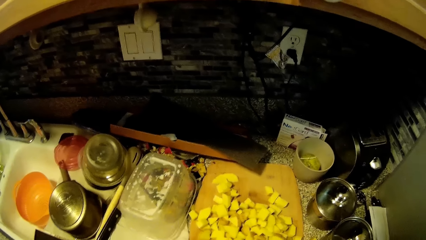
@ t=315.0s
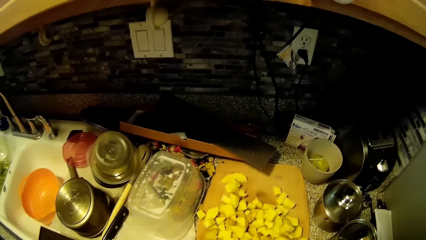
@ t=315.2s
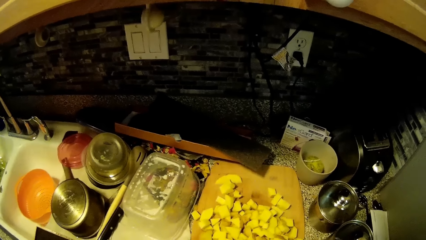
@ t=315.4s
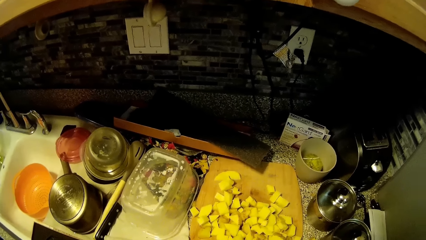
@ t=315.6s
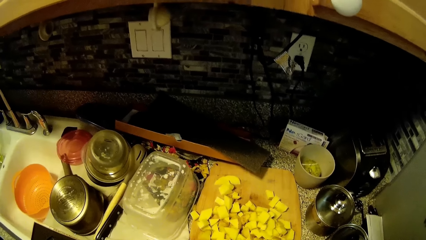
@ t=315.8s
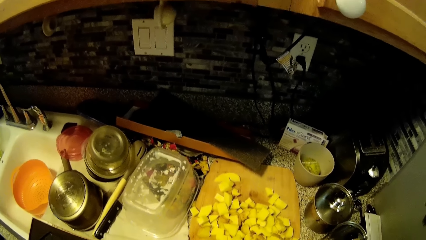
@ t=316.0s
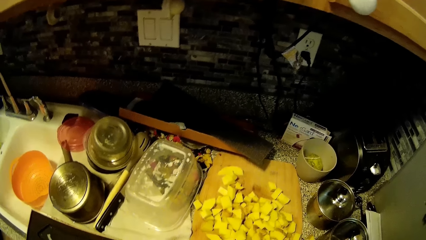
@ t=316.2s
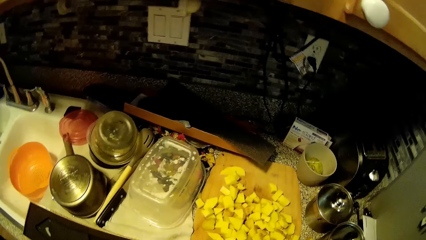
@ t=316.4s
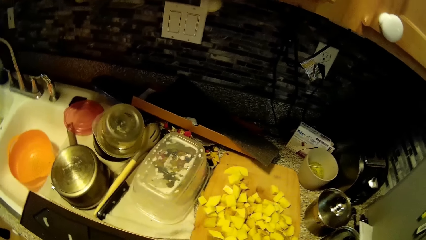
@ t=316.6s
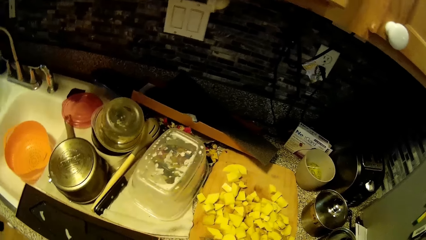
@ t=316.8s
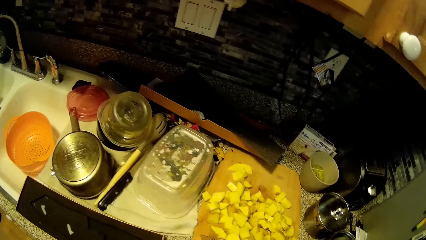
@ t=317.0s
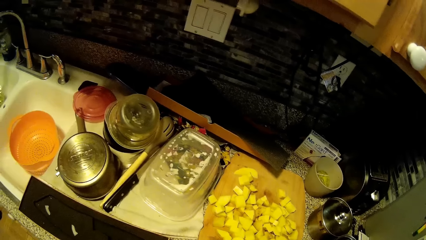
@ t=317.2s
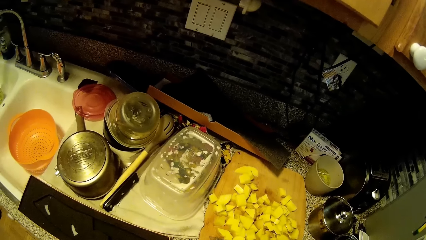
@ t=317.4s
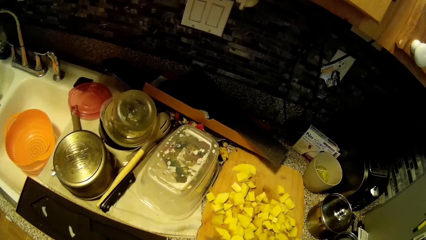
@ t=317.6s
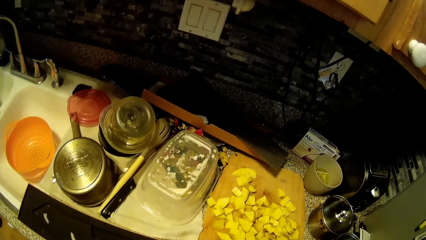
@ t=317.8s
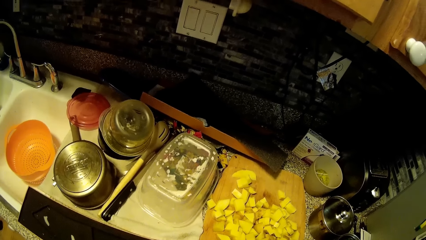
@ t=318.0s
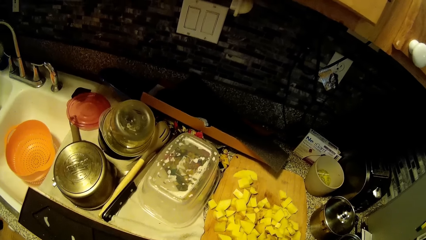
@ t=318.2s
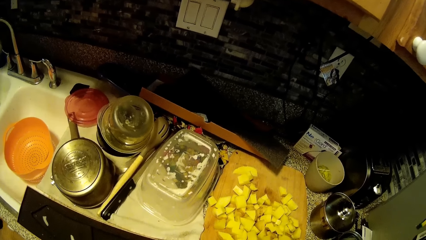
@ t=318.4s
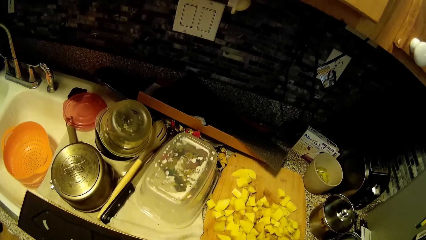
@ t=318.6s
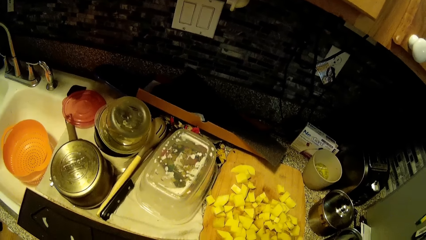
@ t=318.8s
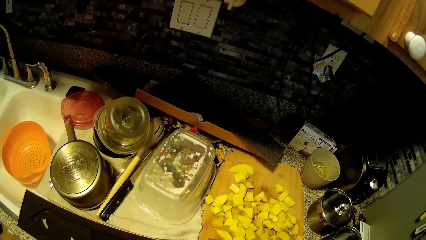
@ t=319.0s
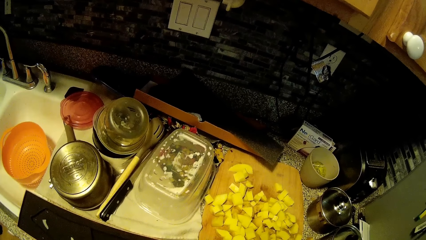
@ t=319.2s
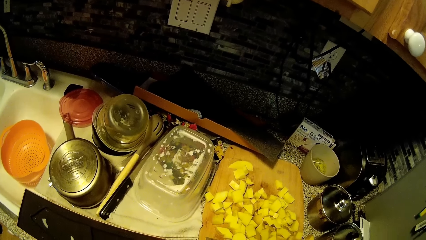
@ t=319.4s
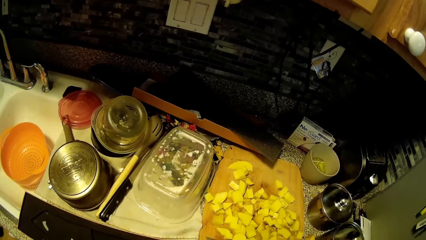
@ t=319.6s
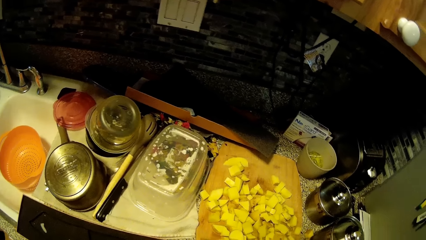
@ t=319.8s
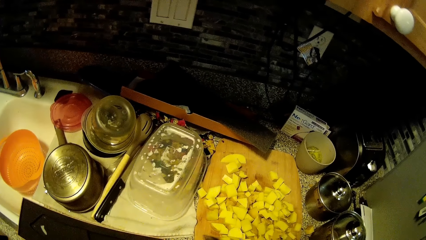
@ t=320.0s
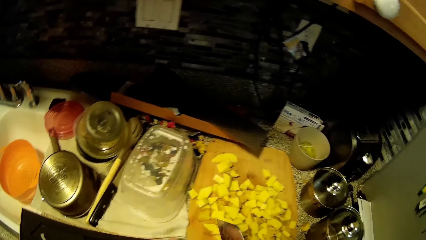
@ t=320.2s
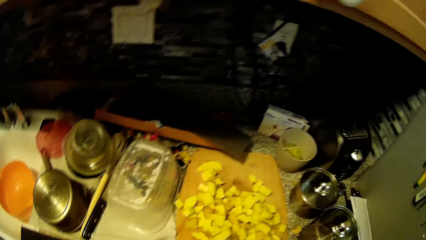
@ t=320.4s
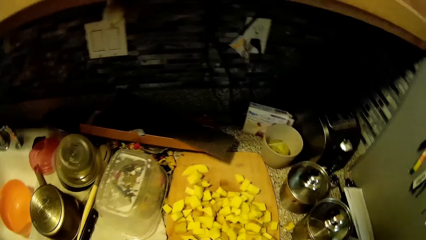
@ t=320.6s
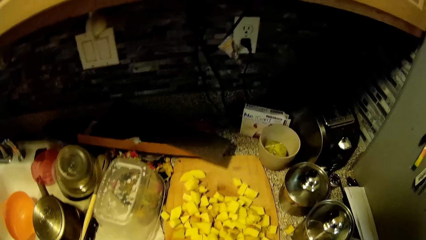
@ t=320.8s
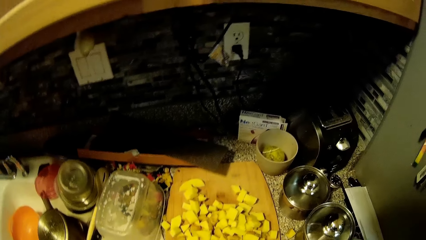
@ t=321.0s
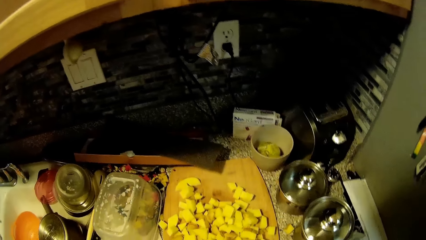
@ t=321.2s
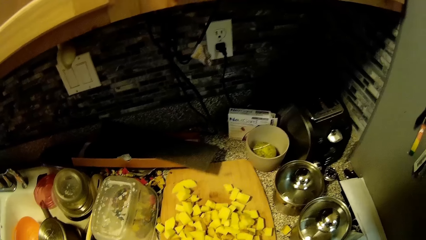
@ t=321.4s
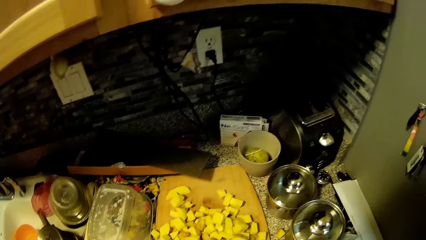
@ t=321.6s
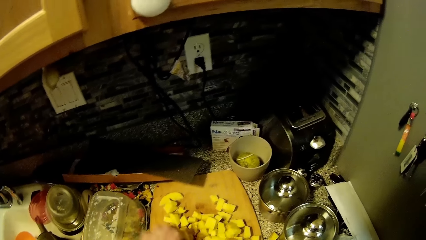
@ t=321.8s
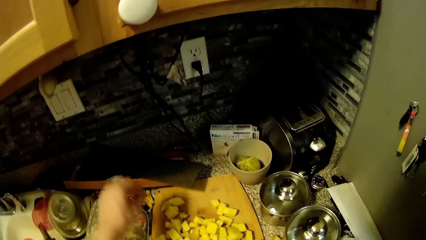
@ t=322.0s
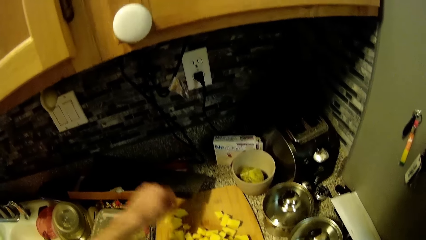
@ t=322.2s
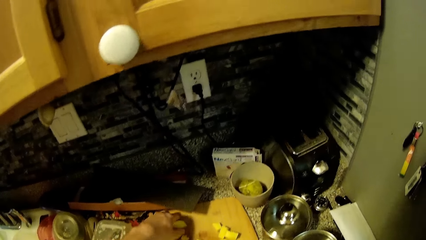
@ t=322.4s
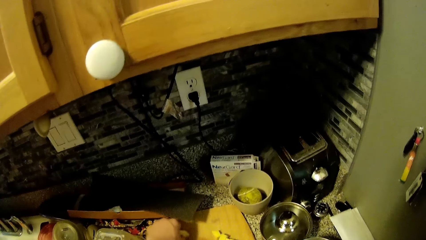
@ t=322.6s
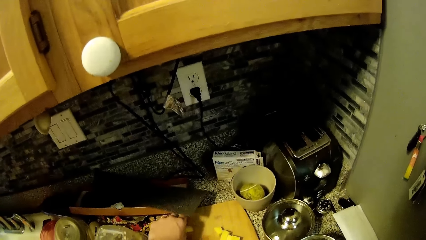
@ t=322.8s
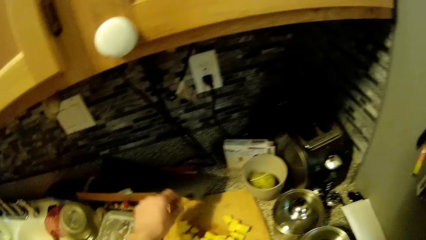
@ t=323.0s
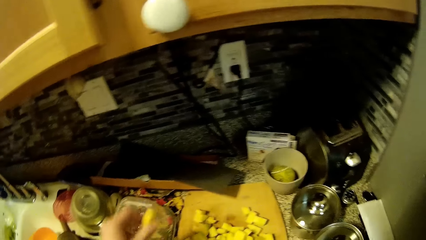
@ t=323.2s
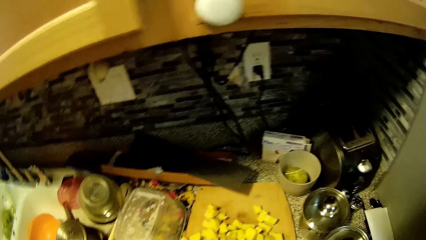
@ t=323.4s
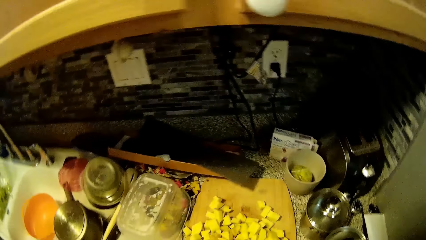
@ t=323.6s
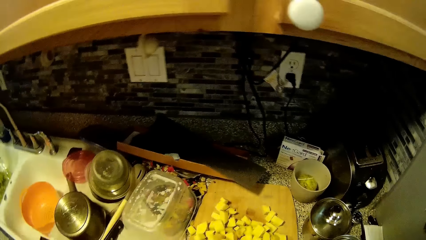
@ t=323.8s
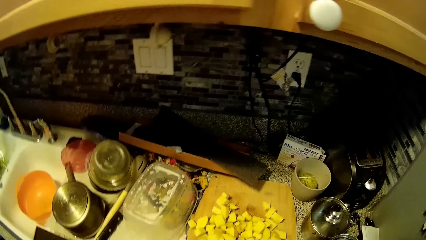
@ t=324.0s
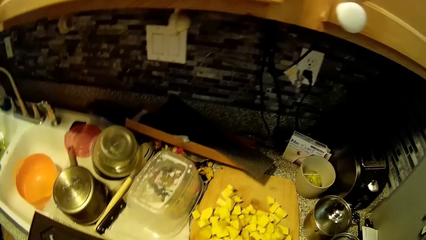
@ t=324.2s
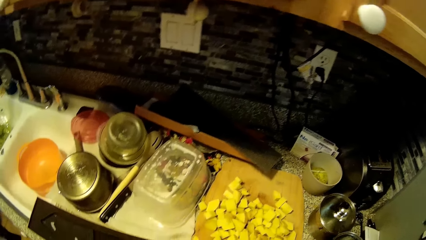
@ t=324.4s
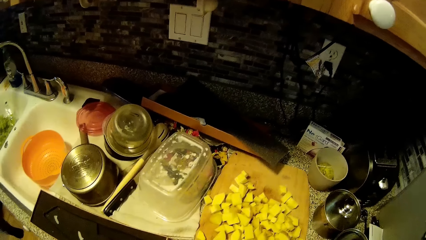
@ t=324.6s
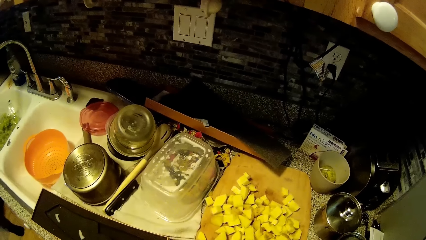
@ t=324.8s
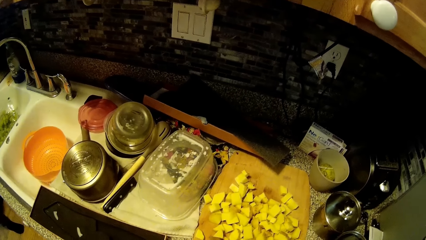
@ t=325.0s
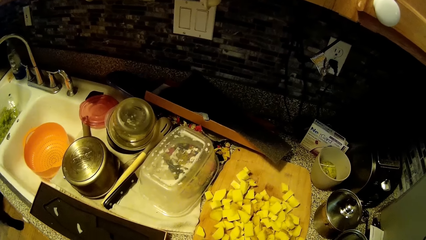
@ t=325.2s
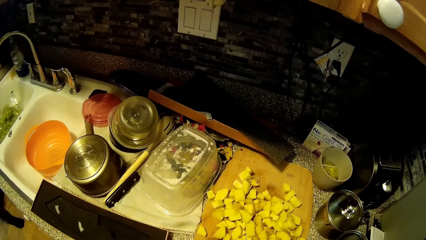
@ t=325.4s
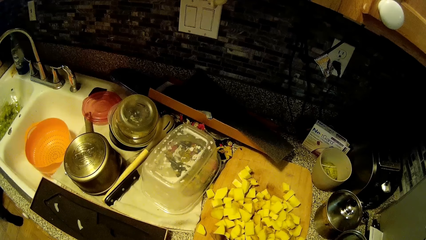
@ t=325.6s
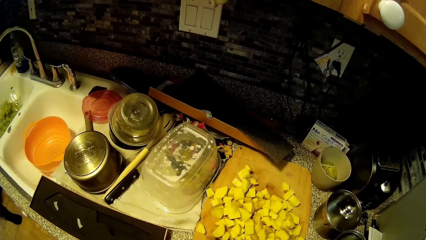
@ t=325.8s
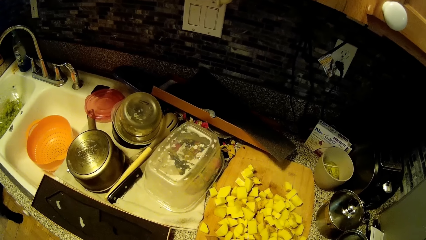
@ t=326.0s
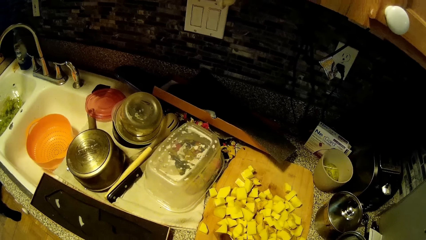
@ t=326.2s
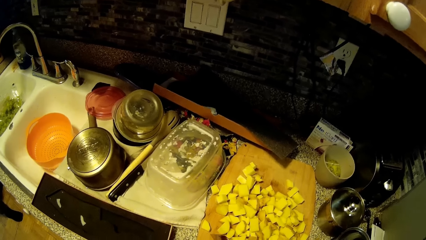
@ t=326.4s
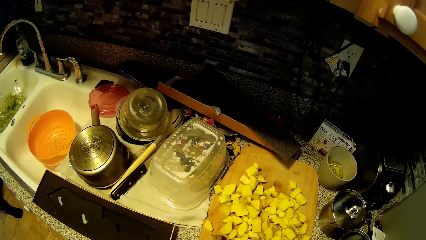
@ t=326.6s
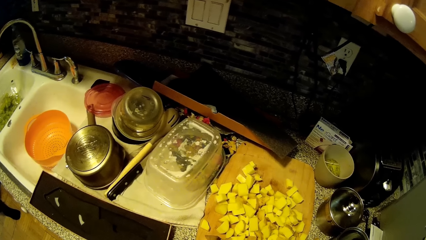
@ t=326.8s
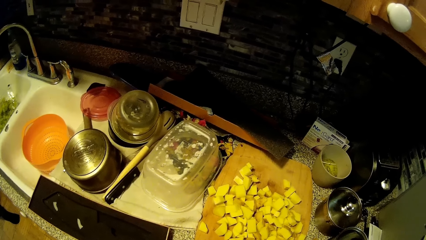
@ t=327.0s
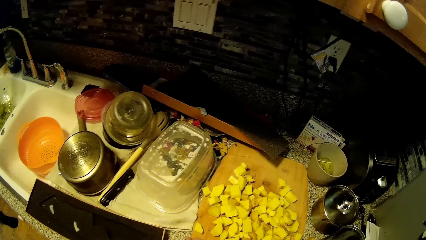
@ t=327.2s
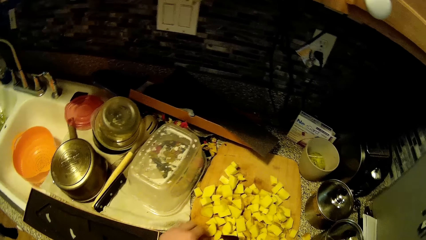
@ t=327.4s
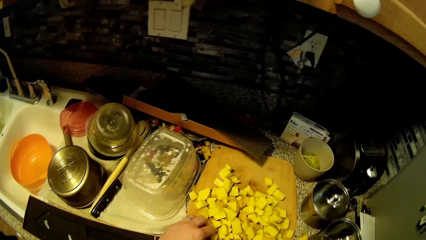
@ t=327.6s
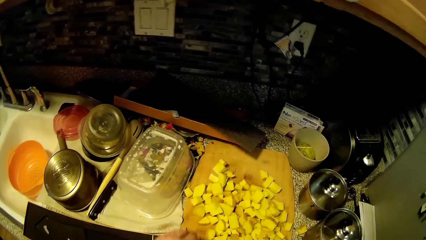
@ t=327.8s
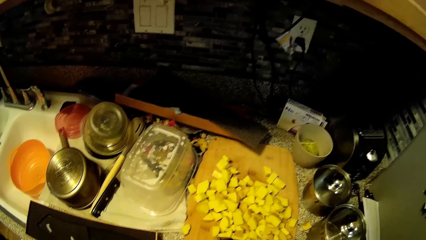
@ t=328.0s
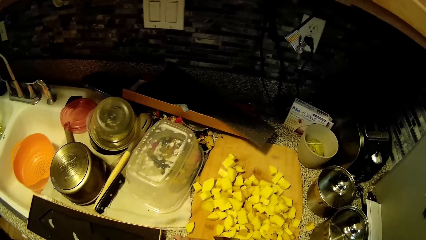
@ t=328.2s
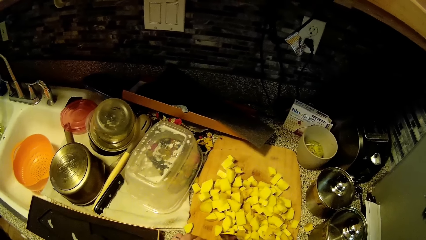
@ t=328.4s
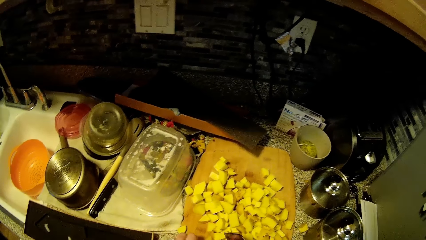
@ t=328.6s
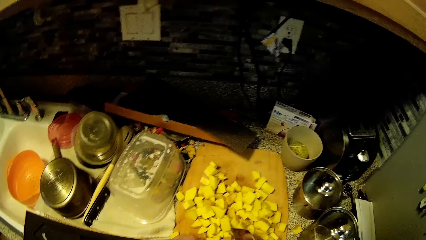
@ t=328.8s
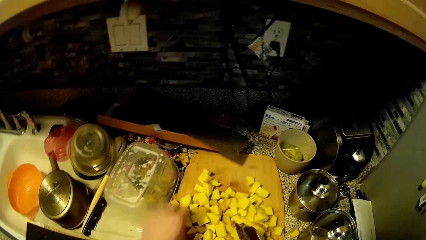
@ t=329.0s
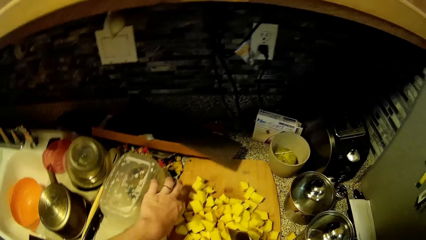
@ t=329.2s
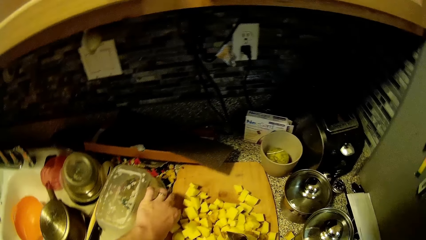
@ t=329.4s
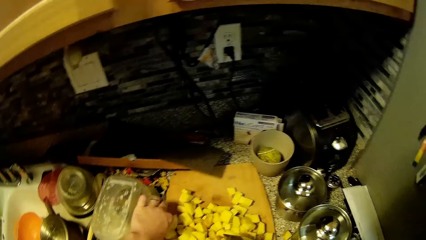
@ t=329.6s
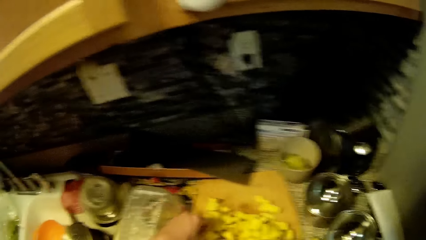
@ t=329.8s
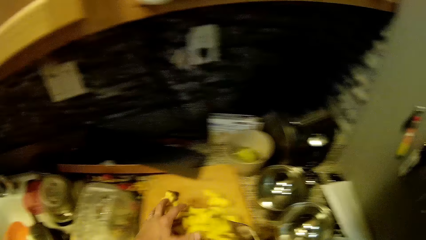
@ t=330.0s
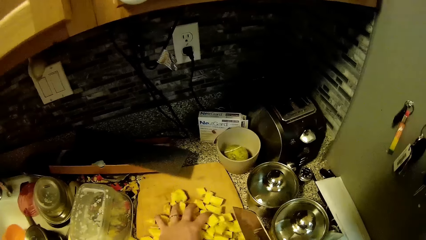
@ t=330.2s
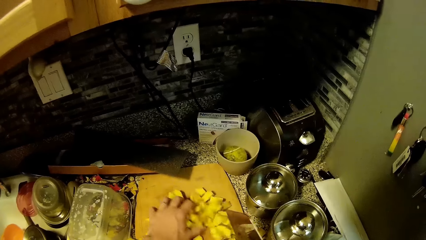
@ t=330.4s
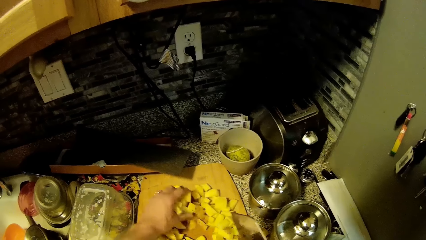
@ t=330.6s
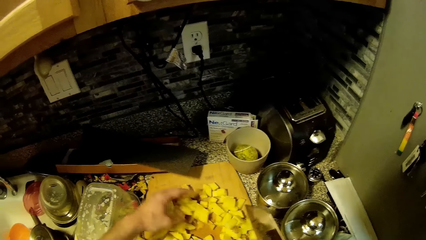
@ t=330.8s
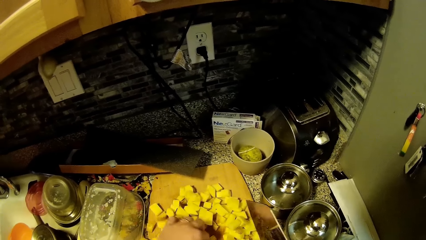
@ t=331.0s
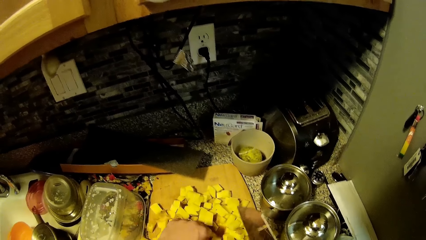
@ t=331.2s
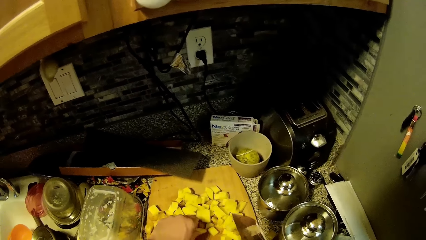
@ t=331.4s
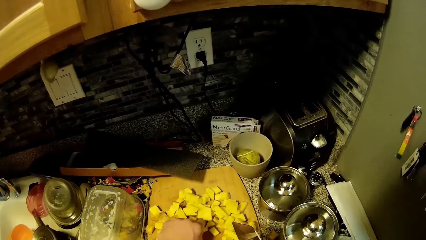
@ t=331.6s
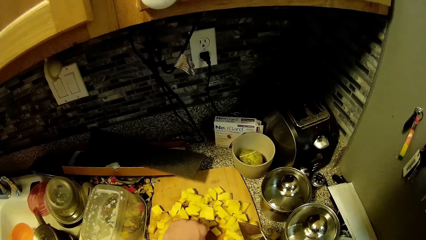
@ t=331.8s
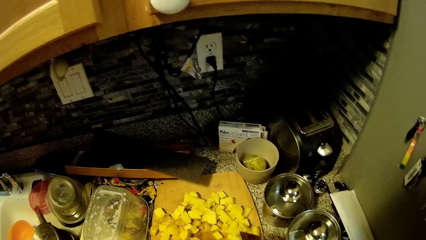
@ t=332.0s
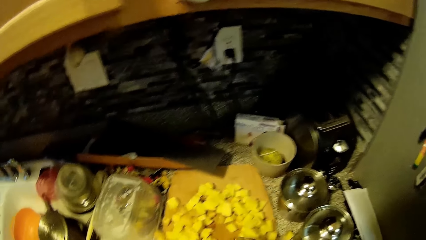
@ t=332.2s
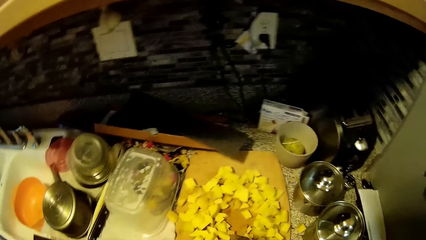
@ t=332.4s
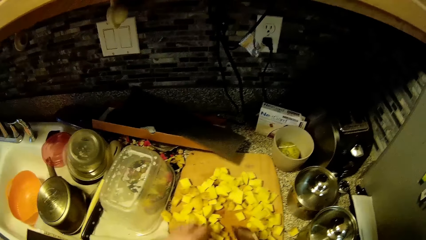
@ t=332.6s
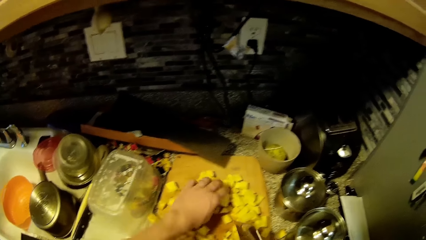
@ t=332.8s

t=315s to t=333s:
The camera wearer chops the potato. A woman talks. The camera wearer cuts the potato. They talk. They pick the potato. They chop the potato. They pick the potato. They pick the potato again. They spread the potatoes. They separate the potatoes.
